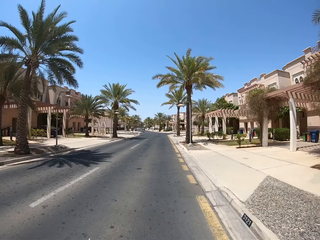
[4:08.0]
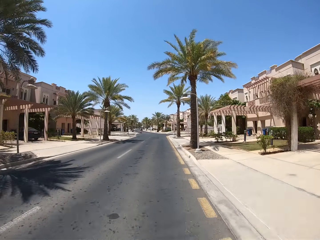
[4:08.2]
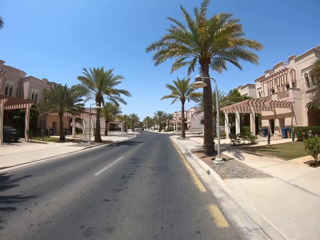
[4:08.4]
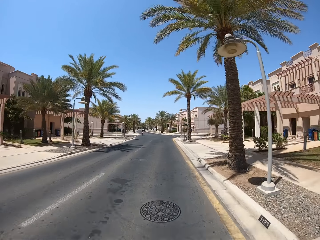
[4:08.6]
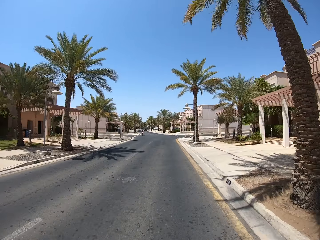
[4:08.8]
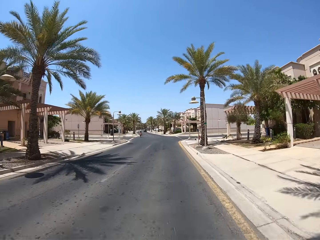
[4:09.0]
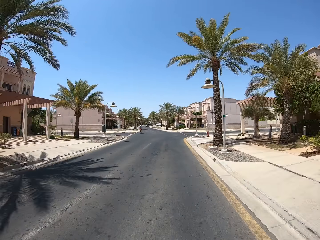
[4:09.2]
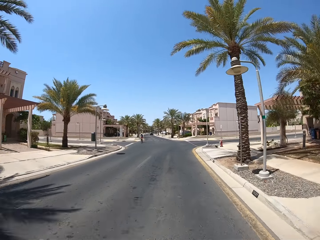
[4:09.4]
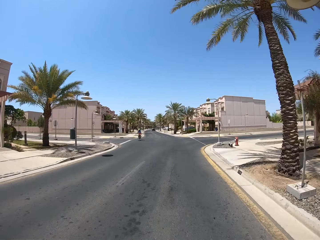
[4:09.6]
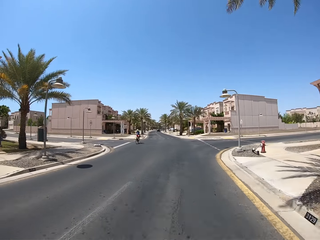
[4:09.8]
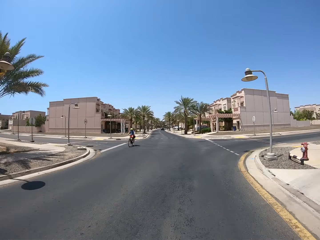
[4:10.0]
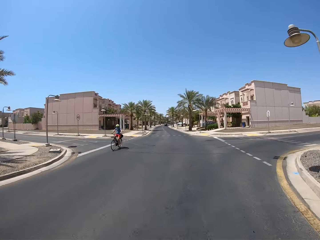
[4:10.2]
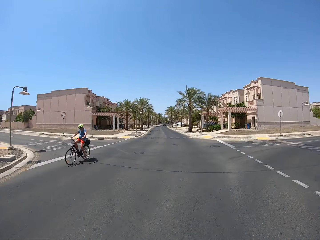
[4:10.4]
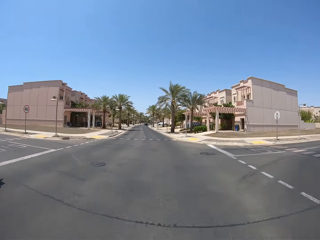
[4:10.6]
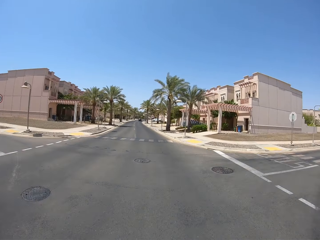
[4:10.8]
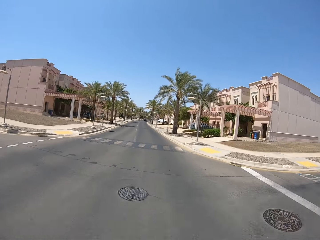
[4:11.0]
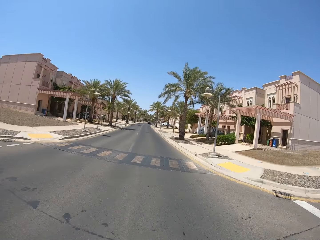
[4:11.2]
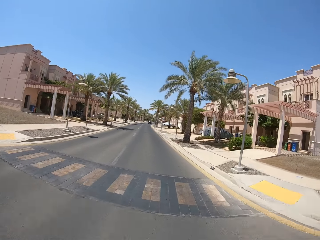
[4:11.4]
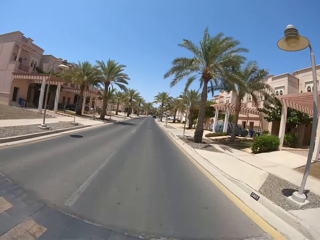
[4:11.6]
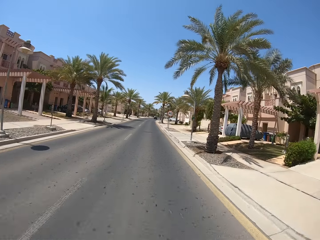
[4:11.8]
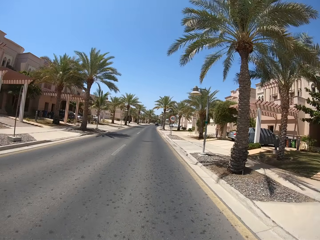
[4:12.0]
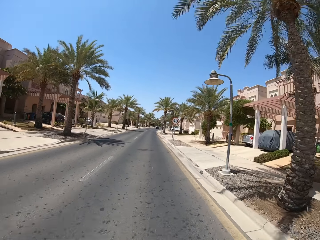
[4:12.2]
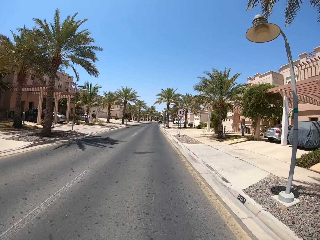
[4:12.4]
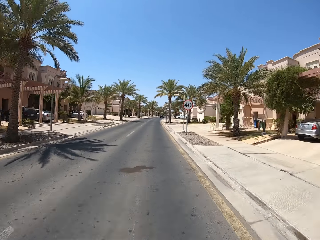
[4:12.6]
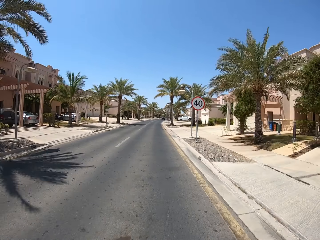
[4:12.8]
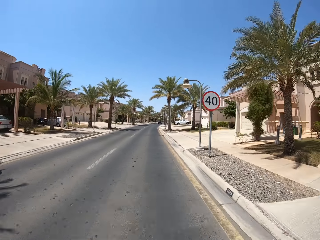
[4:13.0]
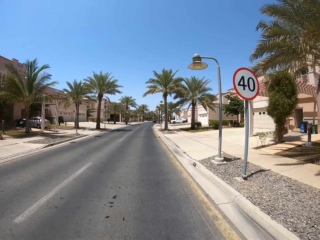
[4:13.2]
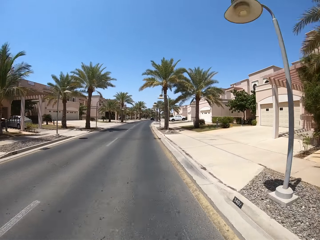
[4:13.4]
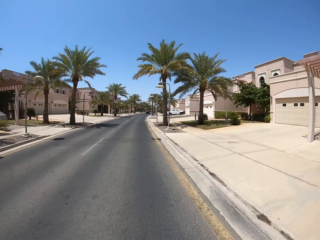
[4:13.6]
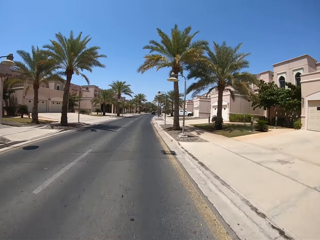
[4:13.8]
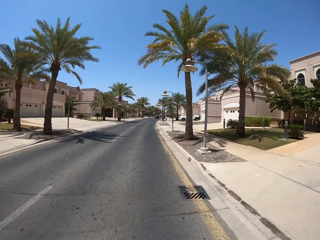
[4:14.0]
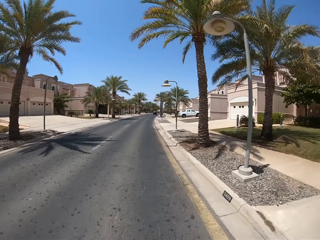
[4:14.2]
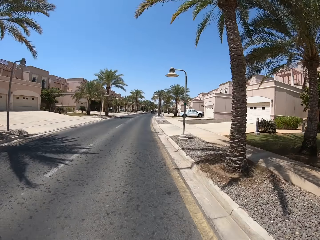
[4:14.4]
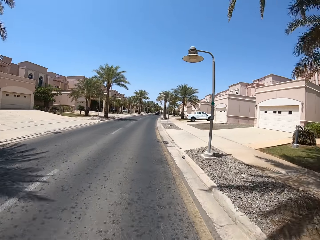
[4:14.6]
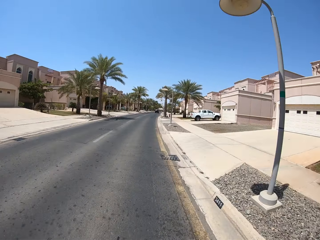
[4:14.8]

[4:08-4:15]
A person rides a bicycle on the road.
